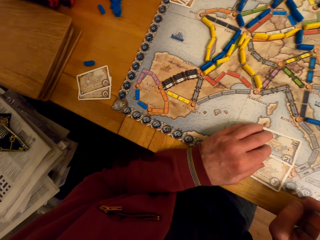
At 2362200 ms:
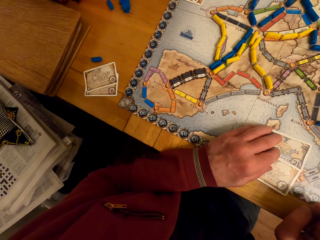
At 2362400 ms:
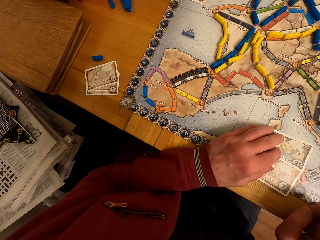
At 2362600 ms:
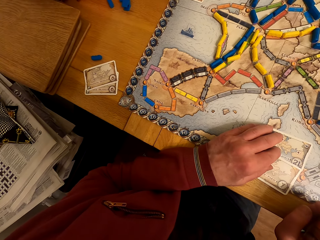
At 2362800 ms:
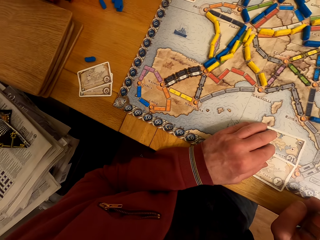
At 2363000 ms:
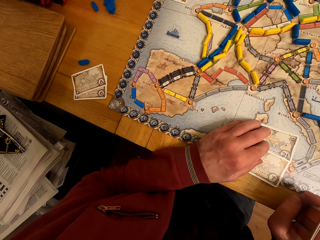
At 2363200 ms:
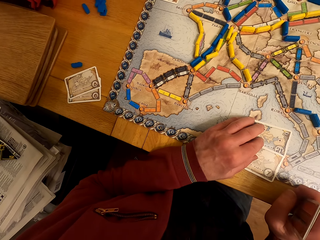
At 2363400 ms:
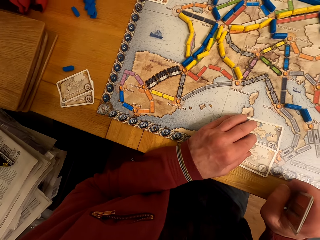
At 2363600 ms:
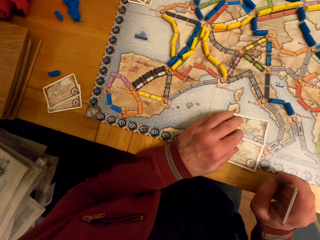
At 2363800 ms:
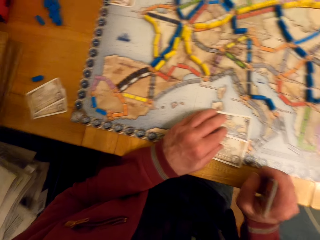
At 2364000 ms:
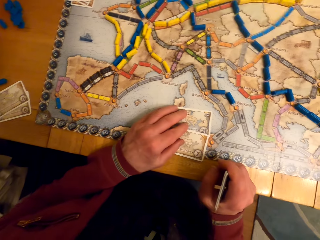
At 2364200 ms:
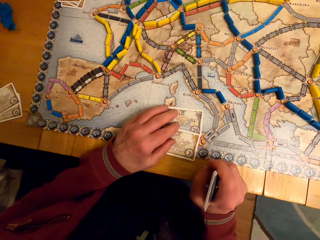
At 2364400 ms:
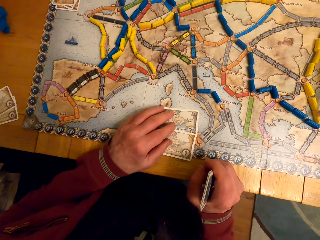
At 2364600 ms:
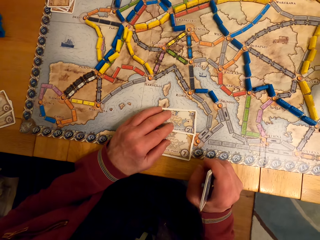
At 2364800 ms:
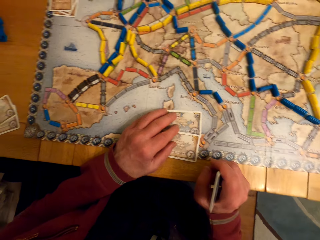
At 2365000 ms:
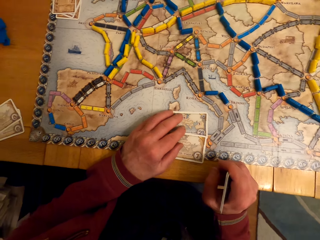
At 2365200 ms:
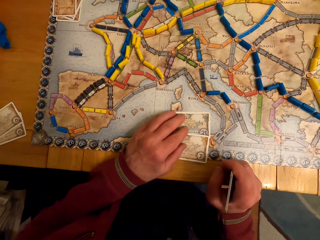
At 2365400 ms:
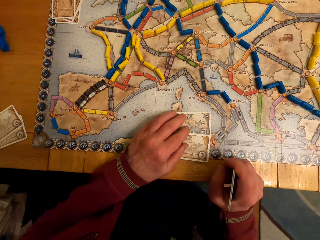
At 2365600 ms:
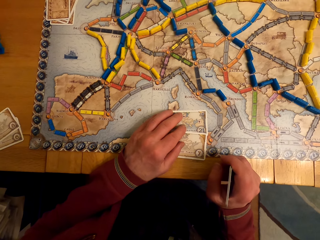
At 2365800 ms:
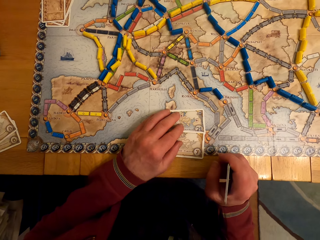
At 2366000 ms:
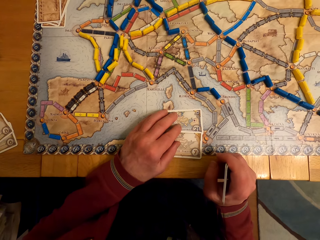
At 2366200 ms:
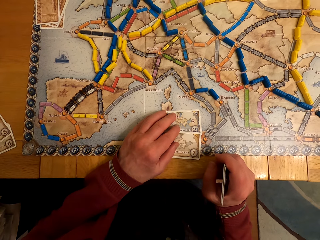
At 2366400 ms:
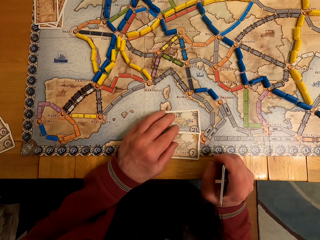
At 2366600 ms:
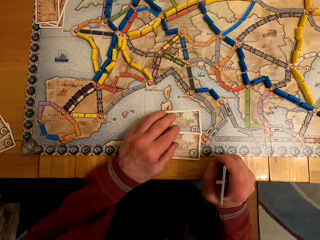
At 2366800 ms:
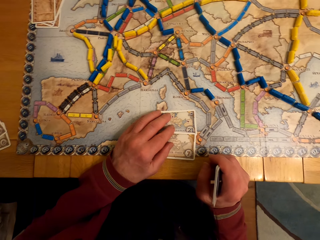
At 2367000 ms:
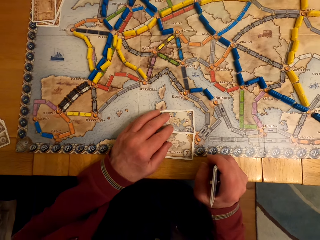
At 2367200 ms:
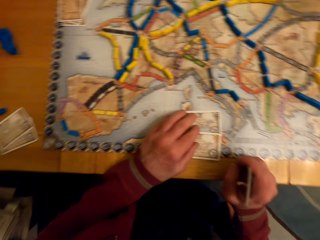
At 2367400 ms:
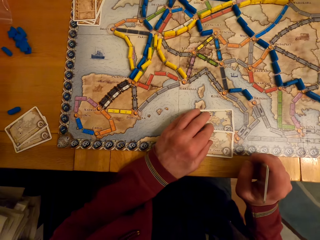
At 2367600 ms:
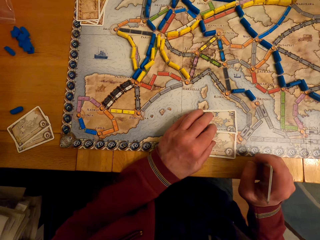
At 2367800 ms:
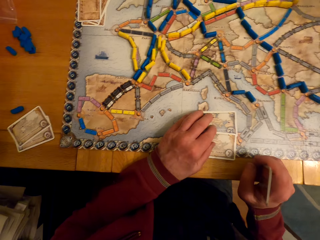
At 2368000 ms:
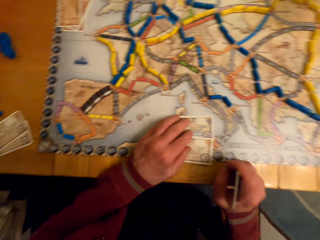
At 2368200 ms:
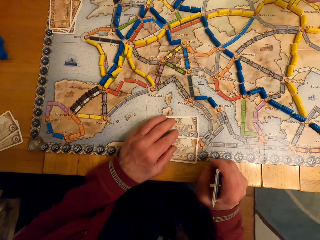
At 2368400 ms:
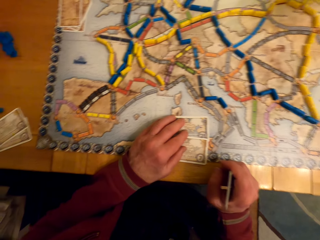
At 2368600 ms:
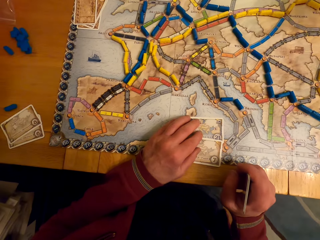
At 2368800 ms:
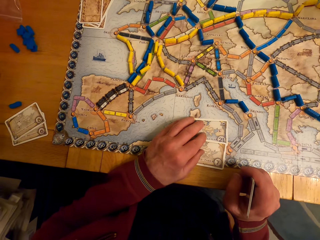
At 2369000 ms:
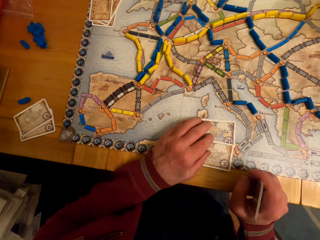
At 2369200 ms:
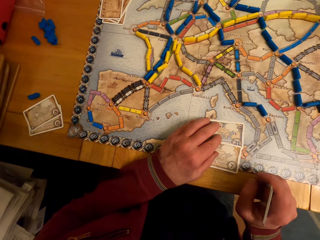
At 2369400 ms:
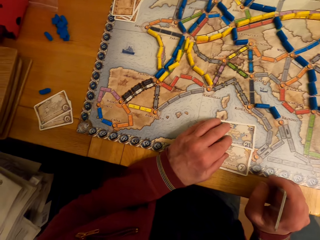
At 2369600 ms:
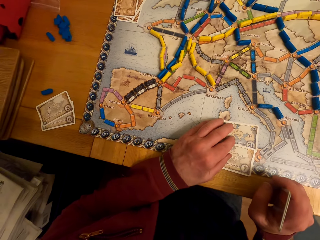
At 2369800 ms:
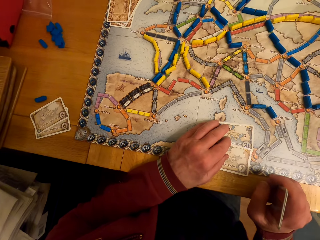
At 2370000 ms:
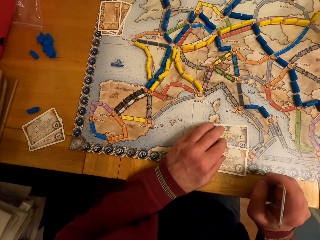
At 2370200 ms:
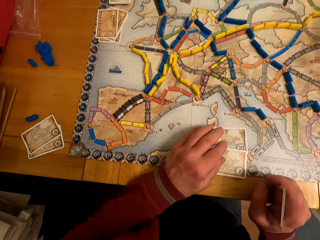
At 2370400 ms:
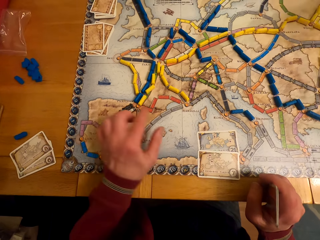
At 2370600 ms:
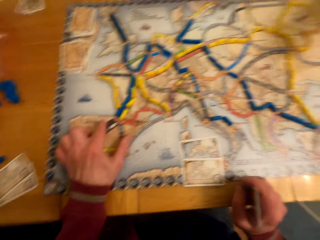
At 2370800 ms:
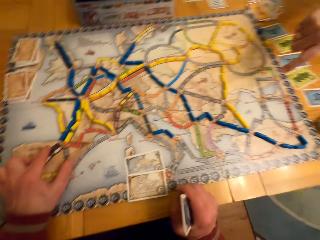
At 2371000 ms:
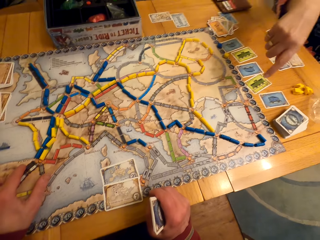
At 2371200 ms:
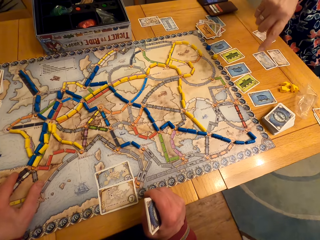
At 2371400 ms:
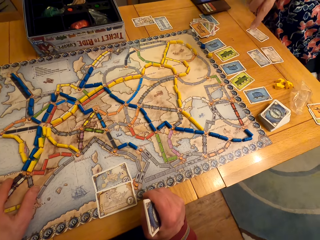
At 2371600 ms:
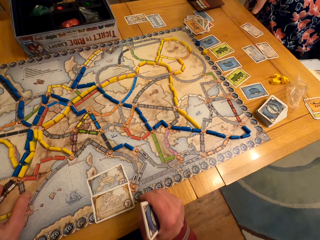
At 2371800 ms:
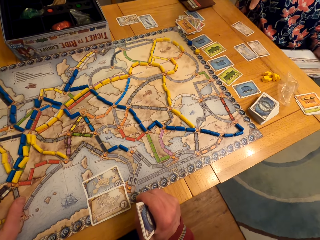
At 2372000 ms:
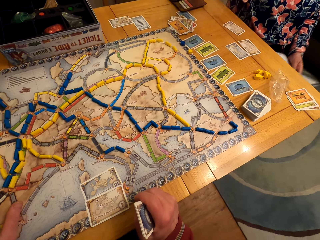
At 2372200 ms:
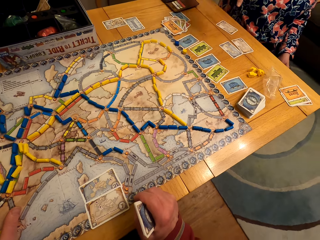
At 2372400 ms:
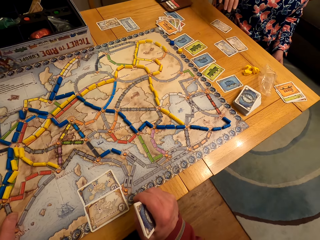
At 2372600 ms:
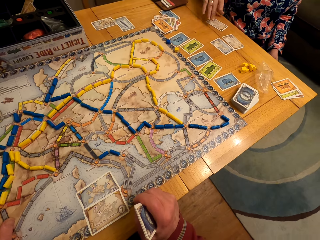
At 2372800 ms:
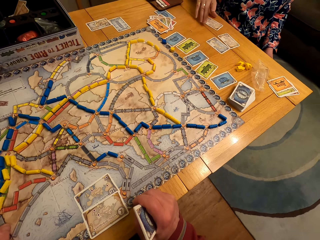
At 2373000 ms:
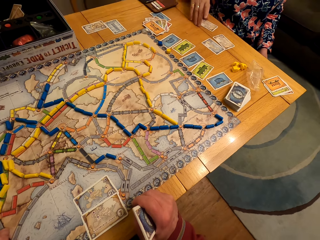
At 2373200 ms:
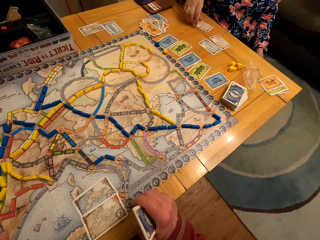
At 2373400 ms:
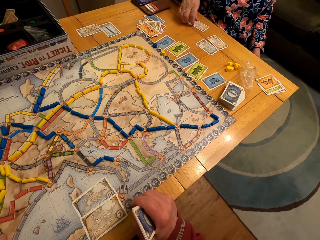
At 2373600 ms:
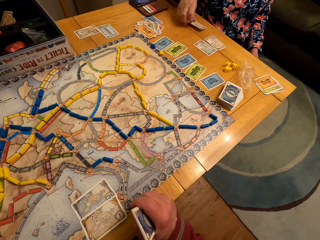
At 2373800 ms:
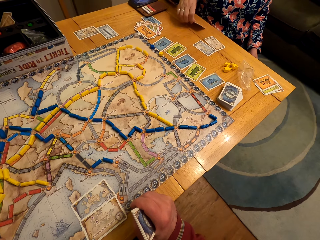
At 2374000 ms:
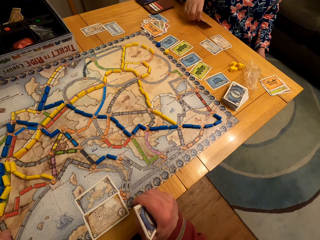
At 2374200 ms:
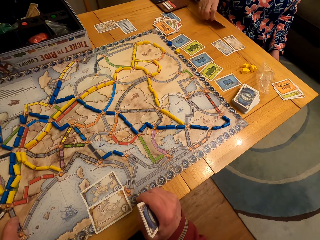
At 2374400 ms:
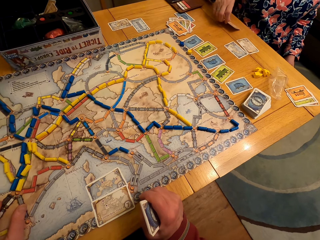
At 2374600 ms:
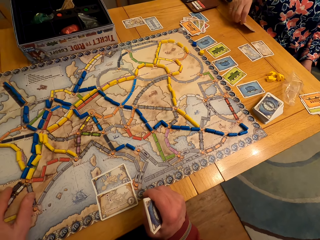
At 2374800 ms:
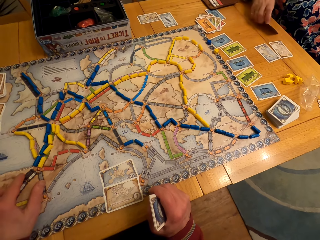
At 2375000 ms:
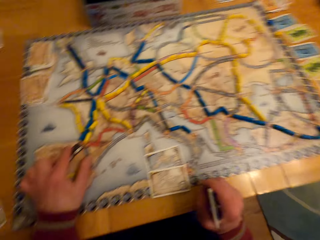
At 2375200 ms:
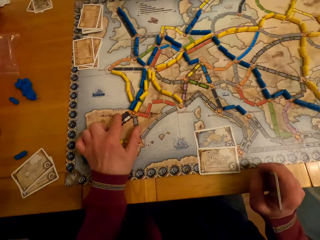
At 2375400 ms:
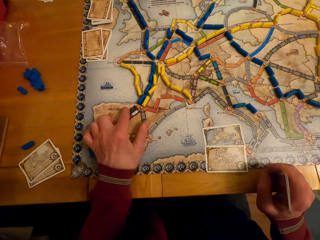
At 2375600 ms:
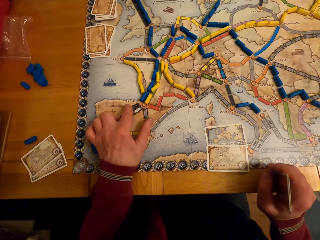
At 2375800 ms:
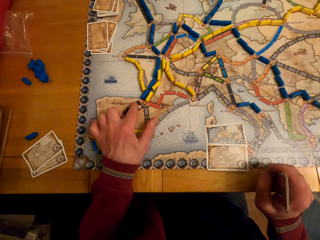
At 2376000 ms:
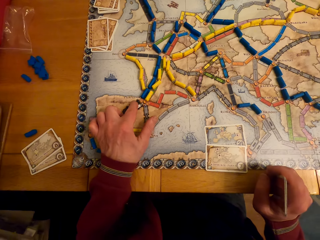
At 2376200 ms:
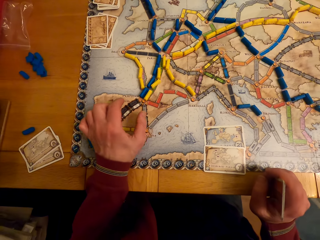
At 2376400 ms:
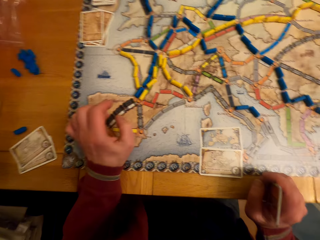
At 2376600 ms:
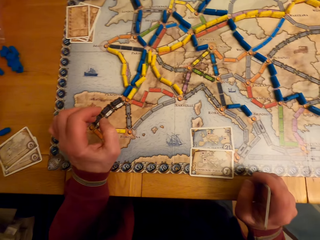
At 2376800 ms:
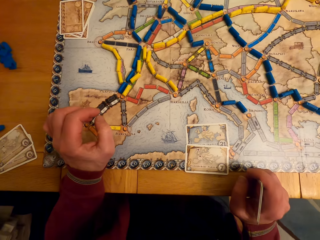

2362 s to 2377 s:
The camera wearer puts a hand on the table. They point at the board game. A woman moves a hand. The woman looks around.

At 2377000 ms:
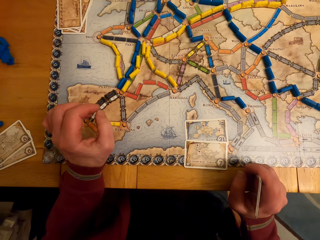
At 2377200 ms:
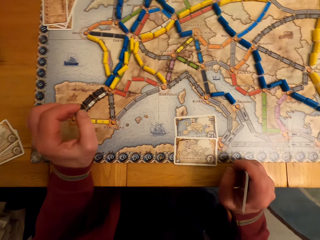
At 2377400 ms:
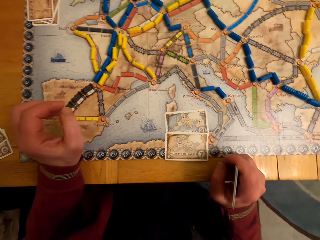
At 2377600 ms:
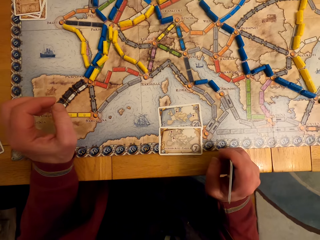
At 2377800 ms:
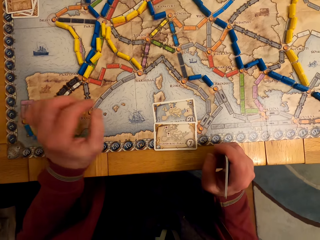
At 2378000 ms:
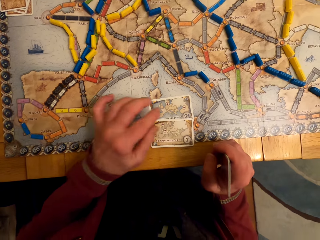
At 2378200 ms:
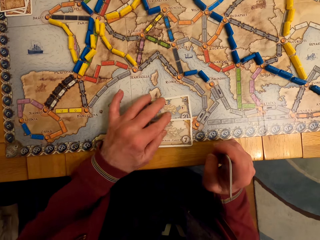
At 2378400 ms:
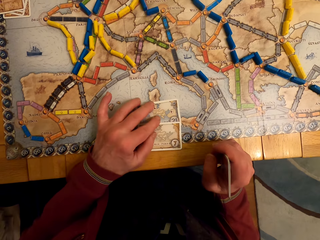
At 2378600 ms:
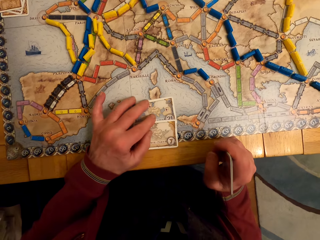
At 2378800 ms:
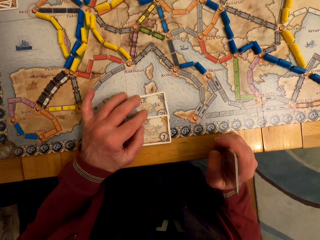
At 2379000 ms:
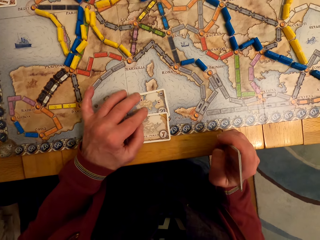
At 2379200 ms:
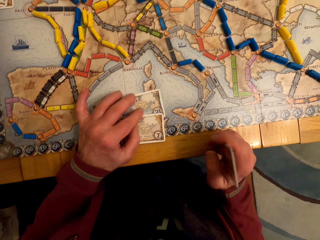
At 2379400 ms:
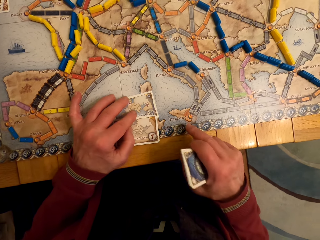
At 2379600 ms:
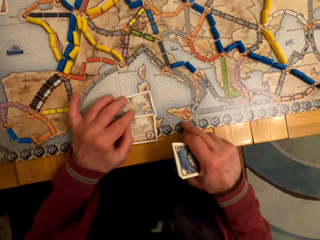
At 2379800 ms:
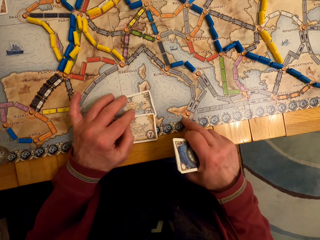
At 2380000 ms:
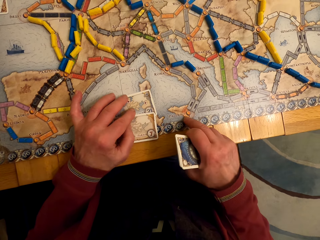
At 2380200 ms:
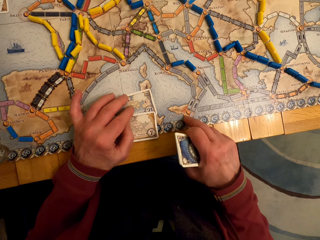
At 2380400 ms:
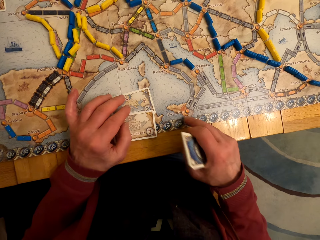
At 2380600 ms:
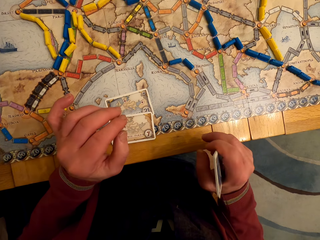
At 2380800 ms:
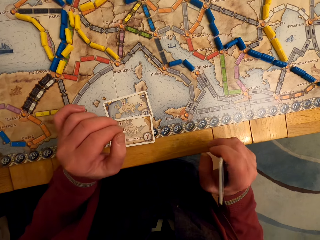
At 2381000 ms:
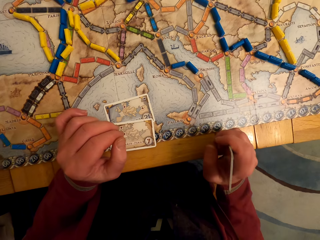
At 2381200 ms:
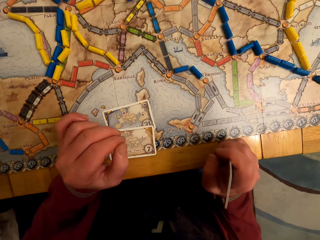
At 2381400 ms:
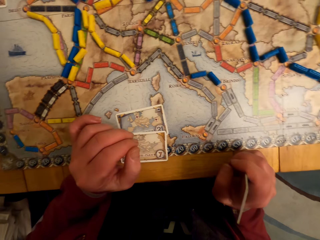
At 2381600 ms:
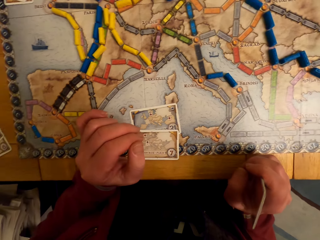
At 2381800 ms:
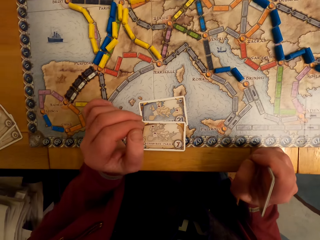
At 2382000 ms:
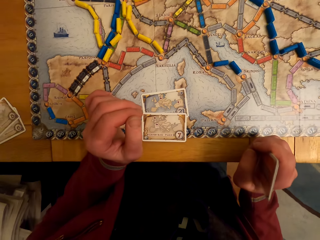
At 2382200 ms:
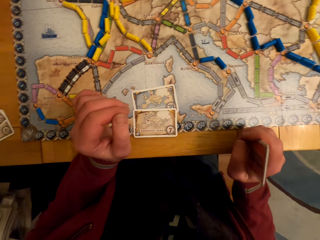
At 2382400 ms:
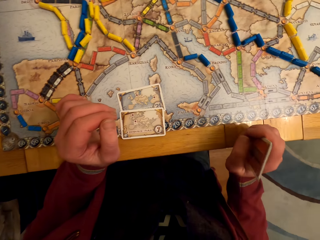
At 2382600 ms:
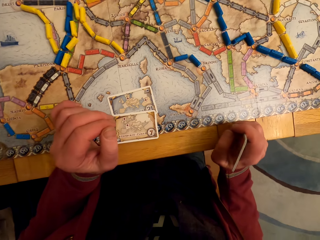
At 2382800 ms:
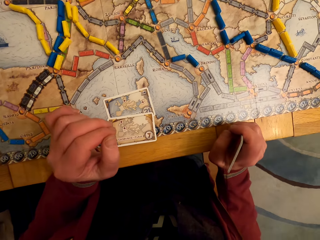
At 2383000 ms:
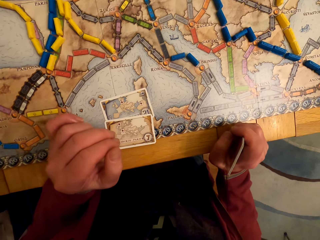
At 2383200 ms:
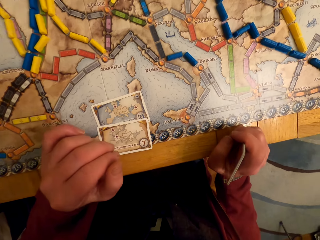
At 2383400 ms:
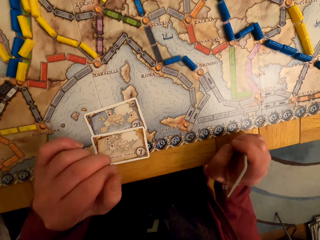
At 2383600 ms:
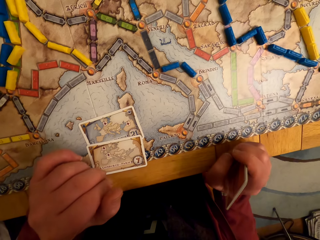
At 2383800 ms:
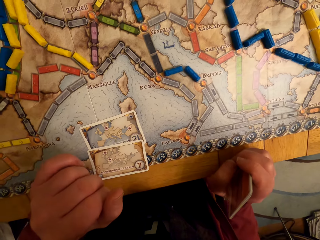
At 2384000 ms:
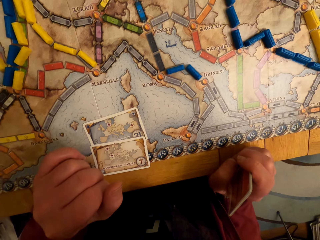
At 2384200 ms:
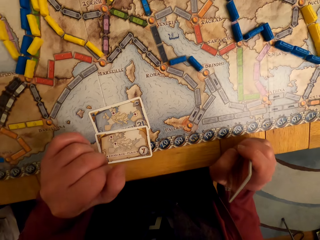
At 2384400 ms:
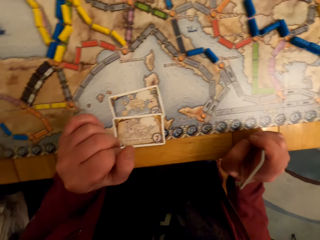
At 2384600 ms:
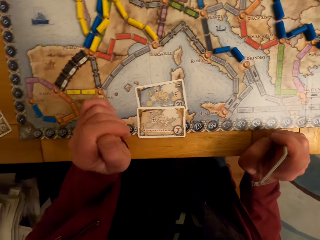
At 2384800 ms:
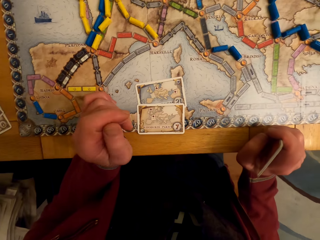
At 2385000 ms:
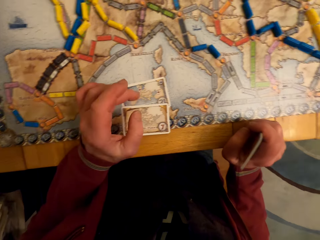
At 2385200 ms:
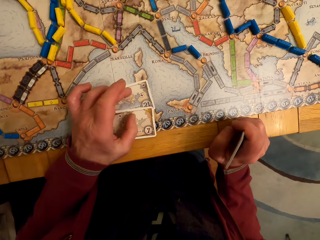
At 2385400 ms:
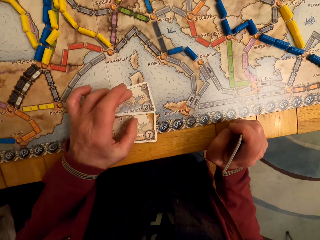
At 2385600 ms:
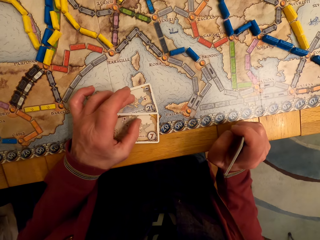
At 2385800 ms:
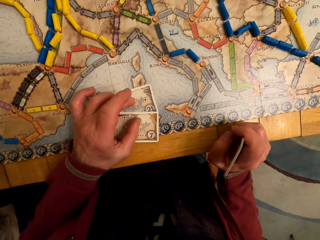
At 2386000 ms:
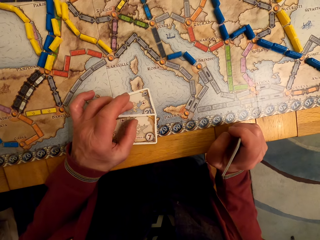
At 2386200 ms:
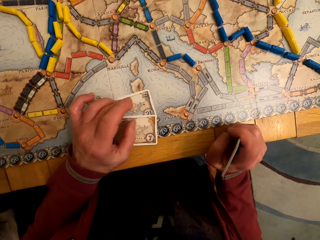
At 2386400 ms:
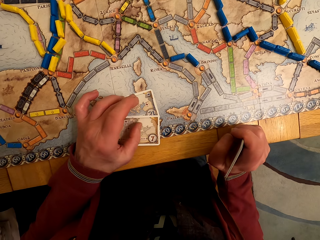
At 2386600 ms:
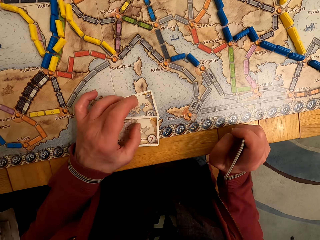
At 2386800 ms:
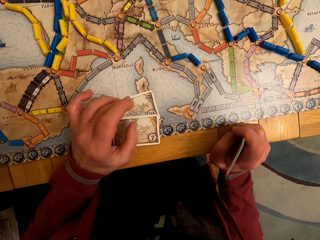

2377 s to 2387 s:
A man moves game cards. The camera wearer moves cards. They put a hand on the table. They look around.
